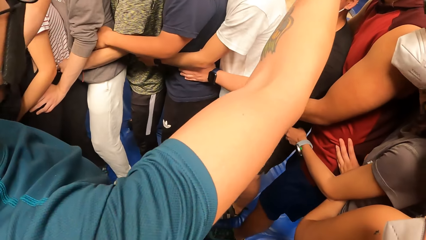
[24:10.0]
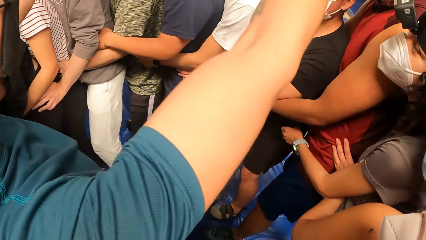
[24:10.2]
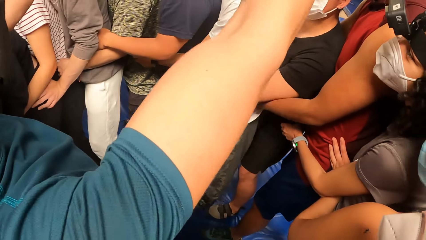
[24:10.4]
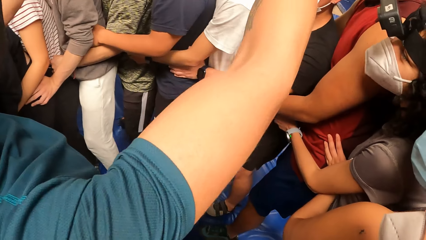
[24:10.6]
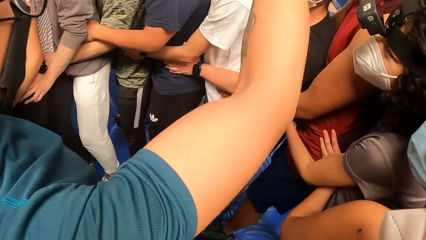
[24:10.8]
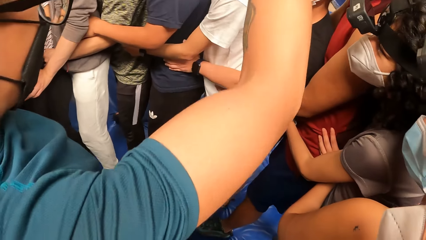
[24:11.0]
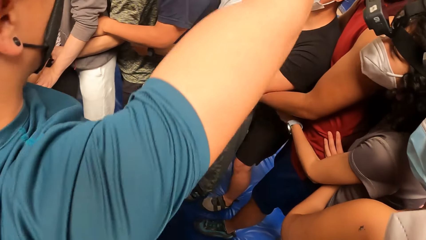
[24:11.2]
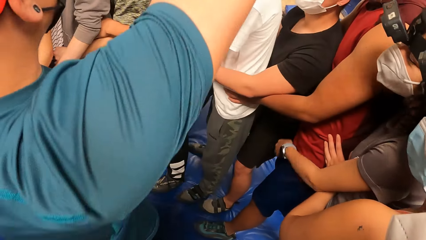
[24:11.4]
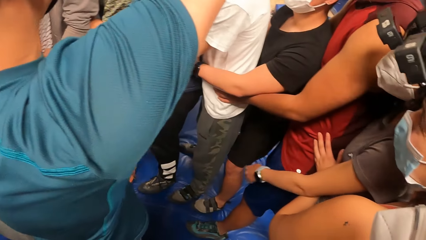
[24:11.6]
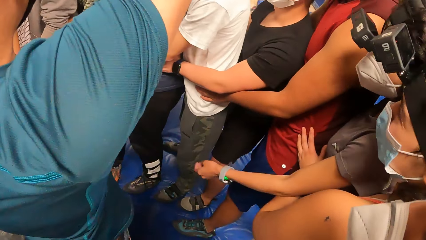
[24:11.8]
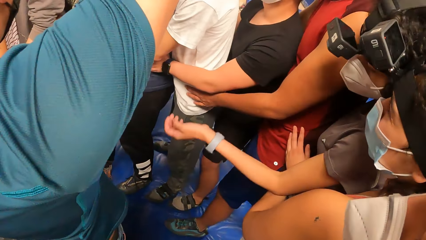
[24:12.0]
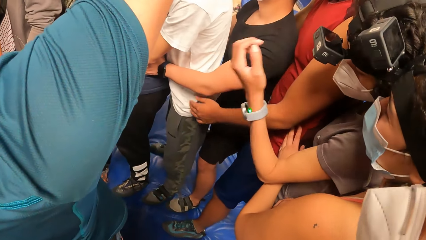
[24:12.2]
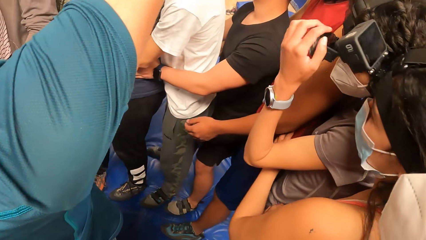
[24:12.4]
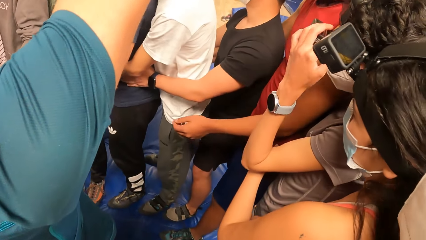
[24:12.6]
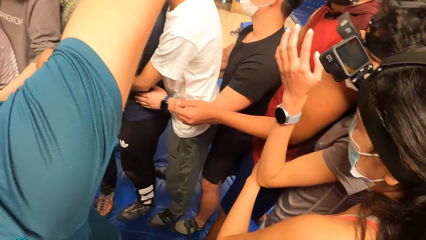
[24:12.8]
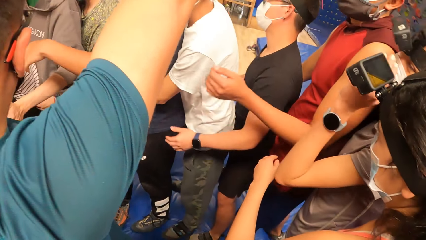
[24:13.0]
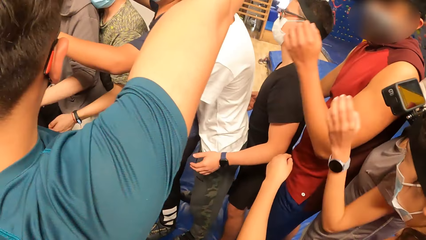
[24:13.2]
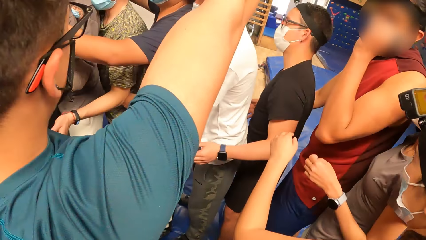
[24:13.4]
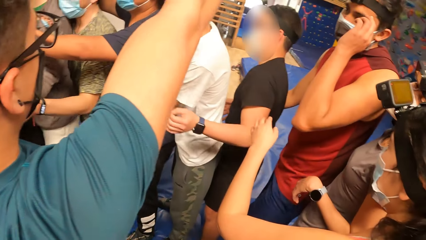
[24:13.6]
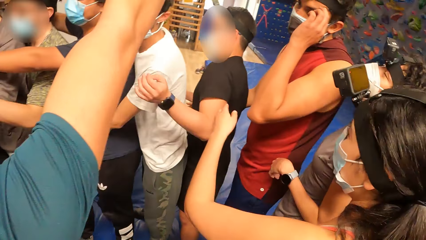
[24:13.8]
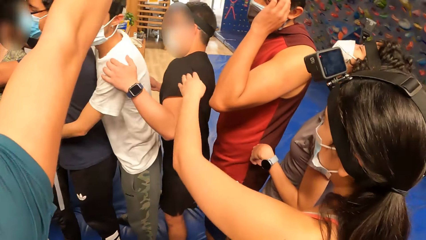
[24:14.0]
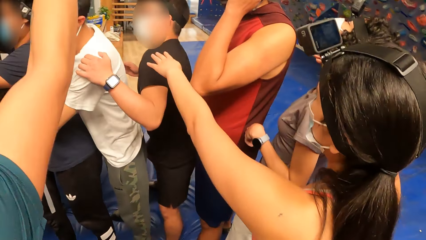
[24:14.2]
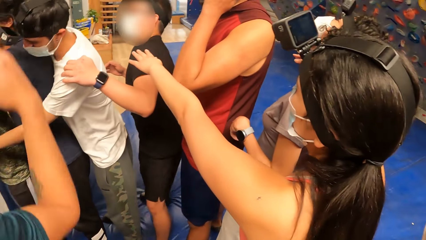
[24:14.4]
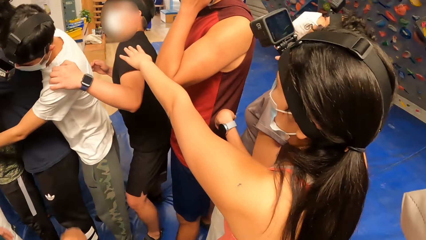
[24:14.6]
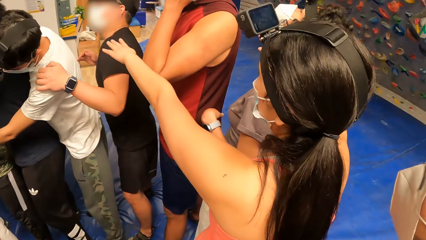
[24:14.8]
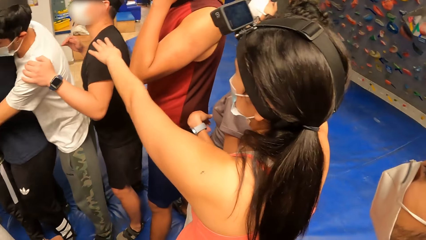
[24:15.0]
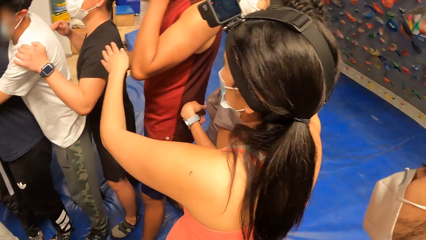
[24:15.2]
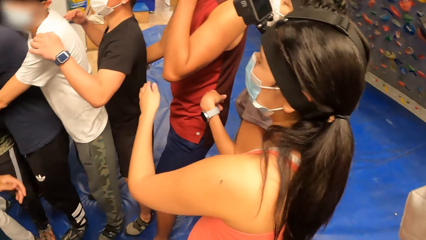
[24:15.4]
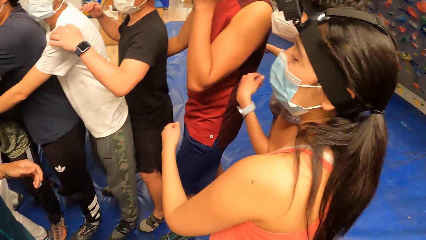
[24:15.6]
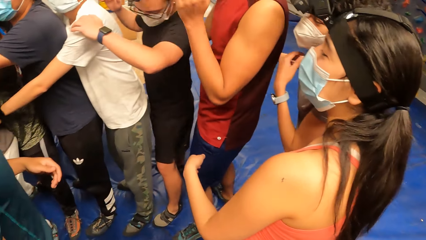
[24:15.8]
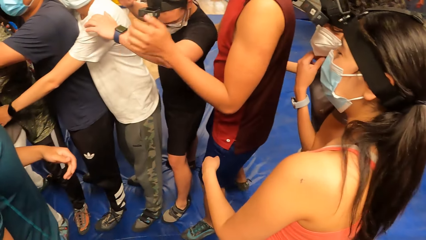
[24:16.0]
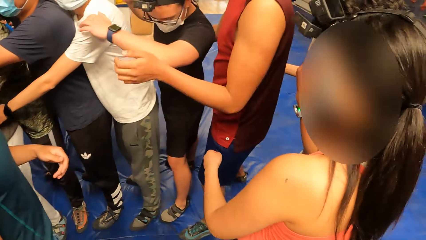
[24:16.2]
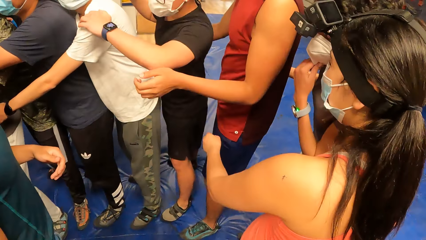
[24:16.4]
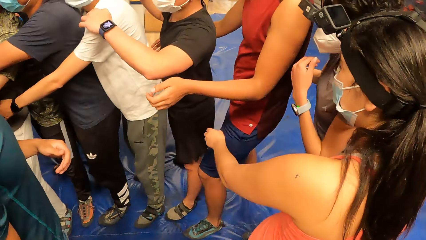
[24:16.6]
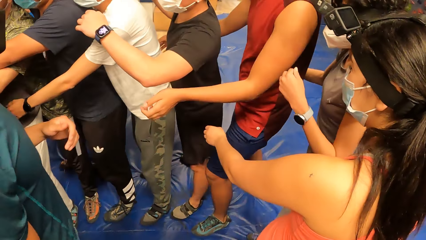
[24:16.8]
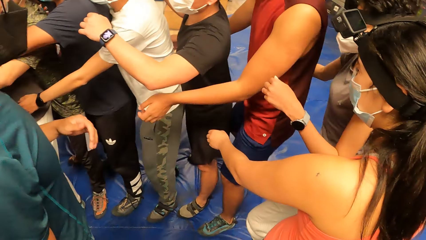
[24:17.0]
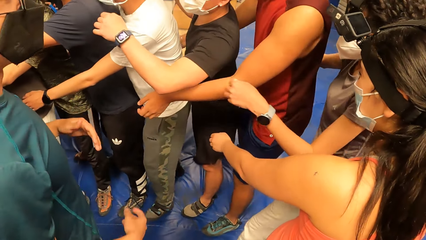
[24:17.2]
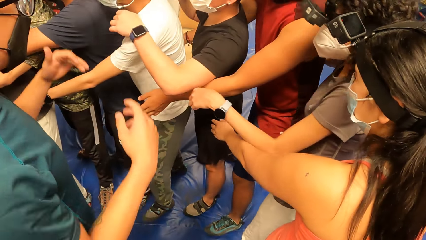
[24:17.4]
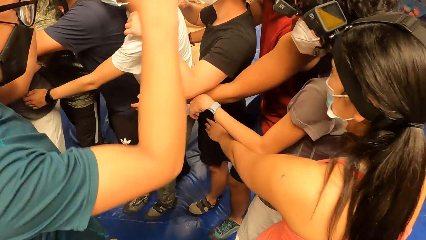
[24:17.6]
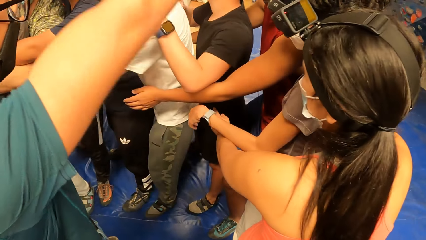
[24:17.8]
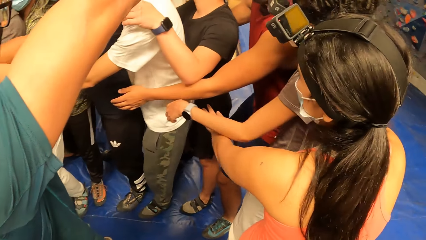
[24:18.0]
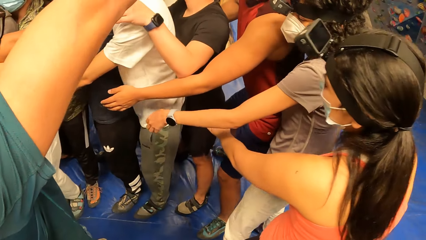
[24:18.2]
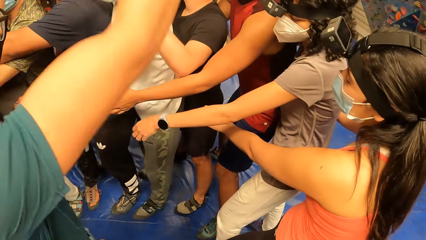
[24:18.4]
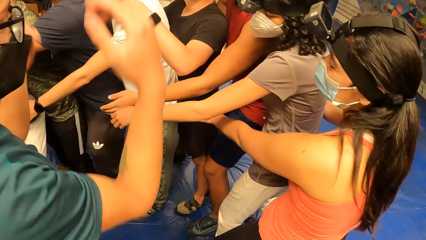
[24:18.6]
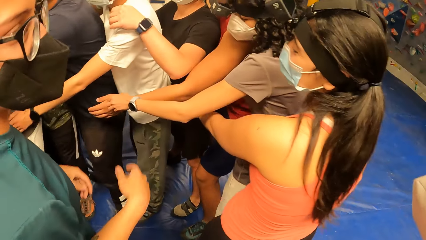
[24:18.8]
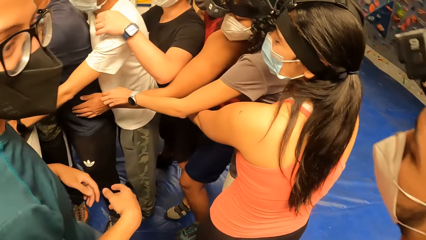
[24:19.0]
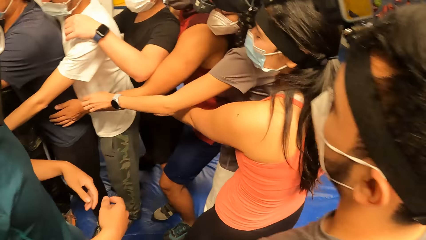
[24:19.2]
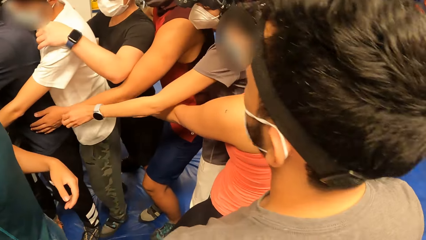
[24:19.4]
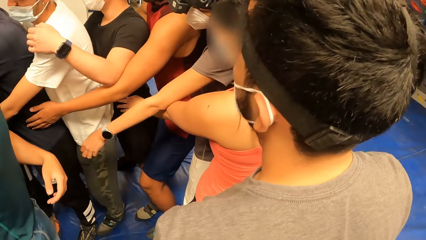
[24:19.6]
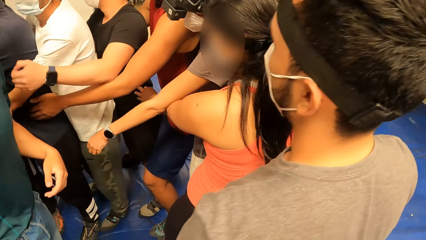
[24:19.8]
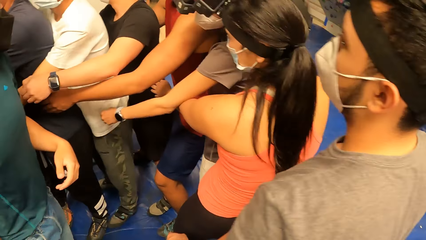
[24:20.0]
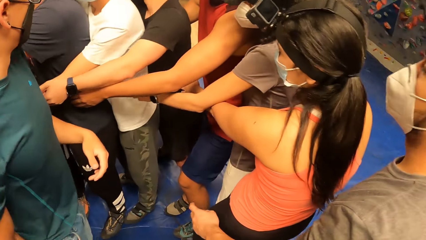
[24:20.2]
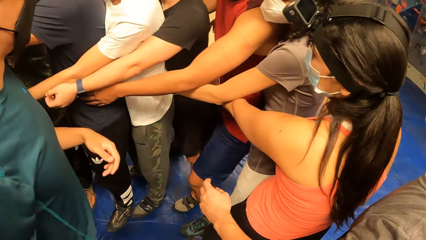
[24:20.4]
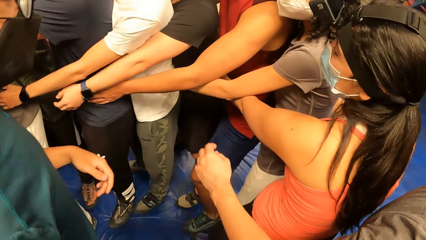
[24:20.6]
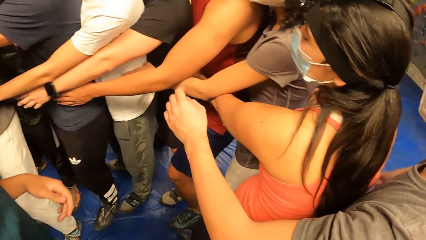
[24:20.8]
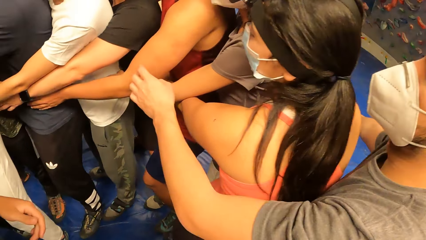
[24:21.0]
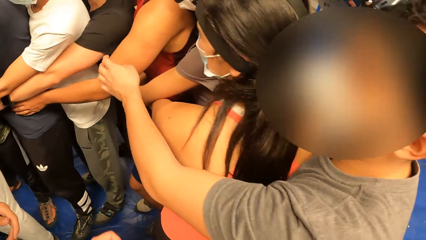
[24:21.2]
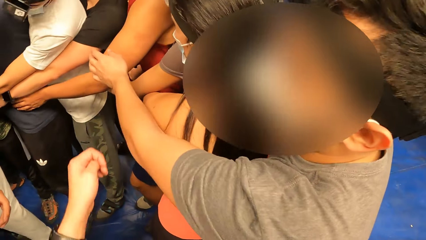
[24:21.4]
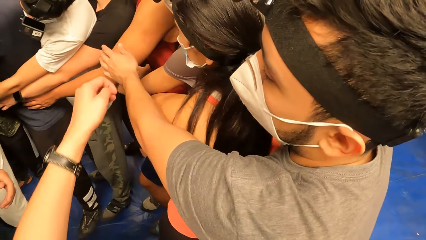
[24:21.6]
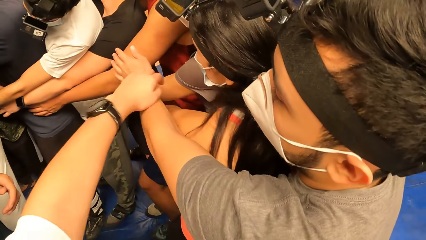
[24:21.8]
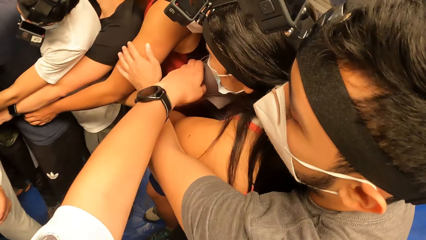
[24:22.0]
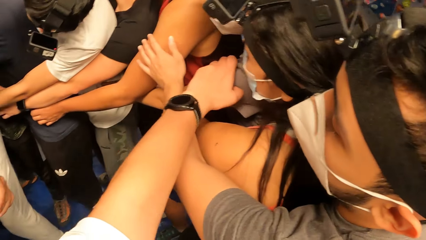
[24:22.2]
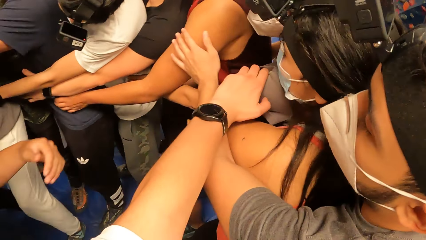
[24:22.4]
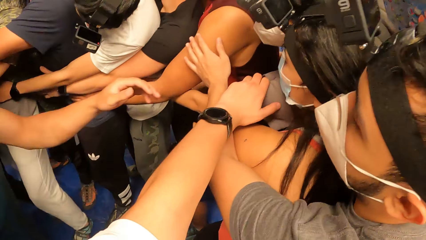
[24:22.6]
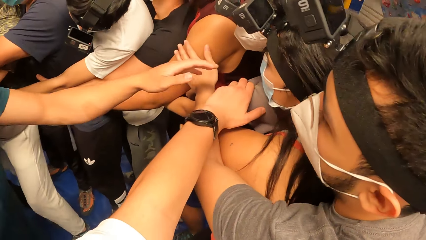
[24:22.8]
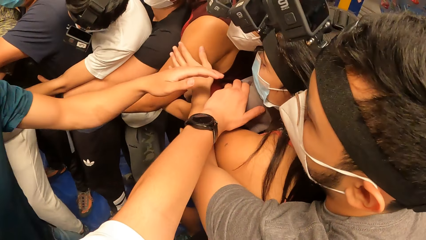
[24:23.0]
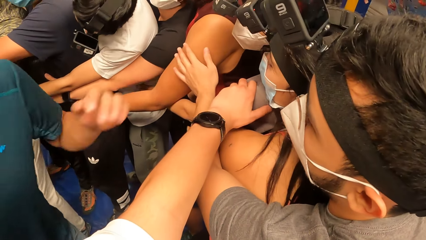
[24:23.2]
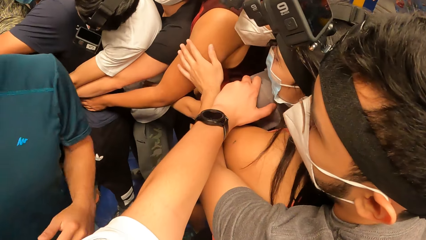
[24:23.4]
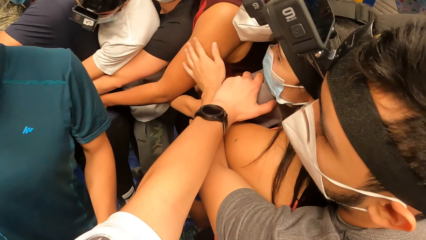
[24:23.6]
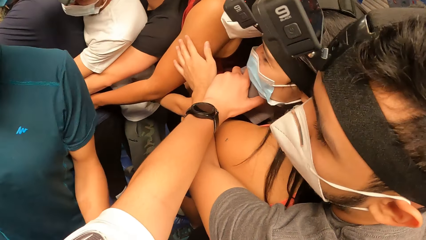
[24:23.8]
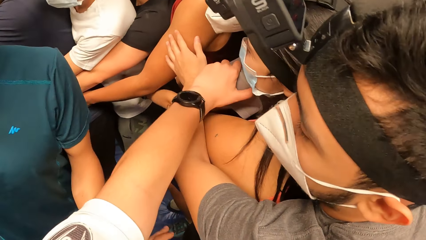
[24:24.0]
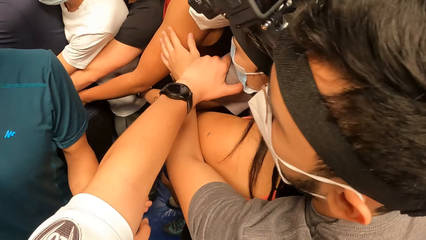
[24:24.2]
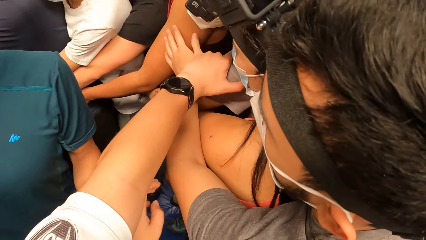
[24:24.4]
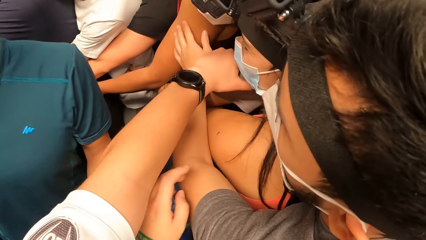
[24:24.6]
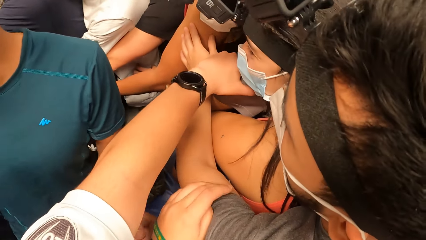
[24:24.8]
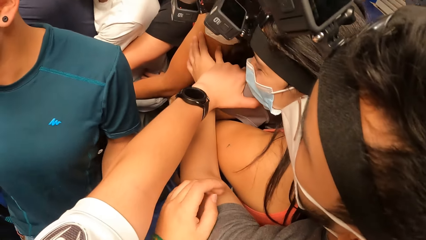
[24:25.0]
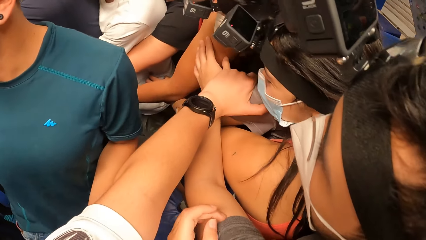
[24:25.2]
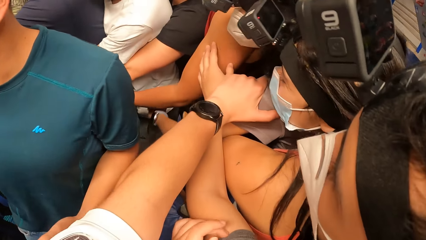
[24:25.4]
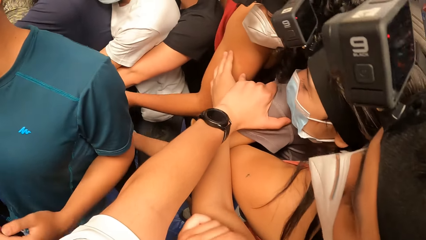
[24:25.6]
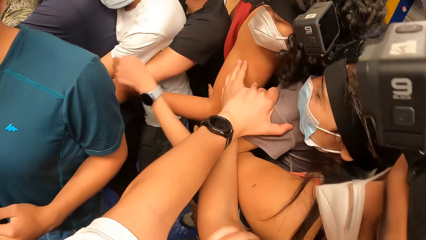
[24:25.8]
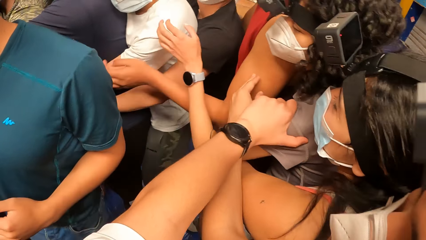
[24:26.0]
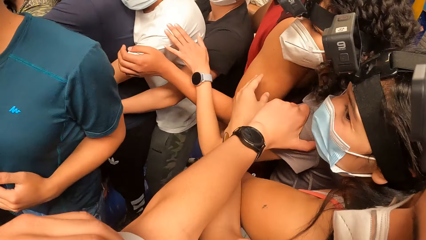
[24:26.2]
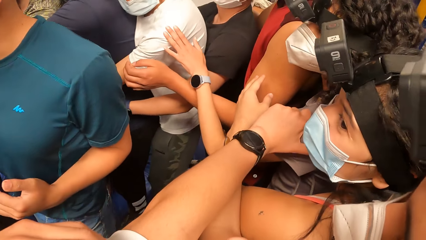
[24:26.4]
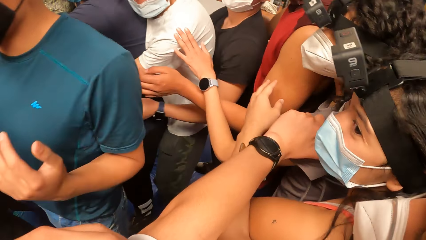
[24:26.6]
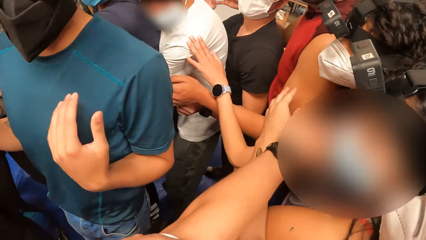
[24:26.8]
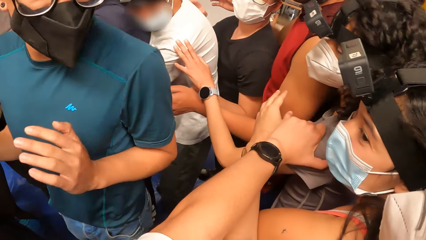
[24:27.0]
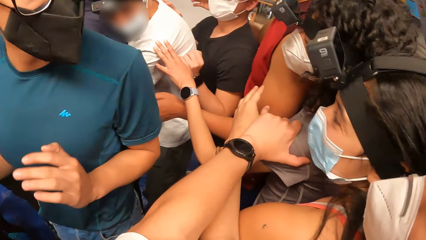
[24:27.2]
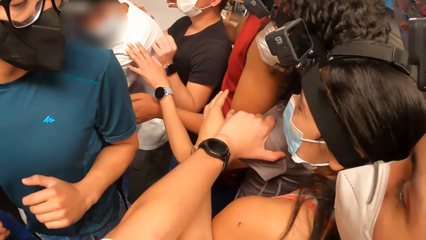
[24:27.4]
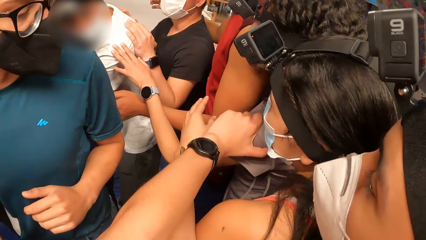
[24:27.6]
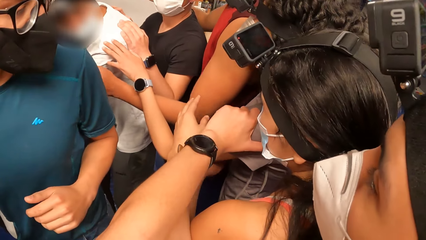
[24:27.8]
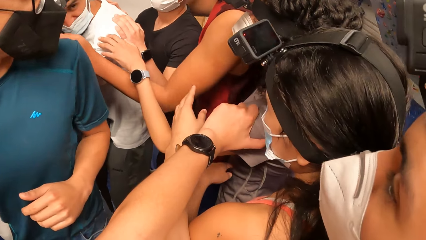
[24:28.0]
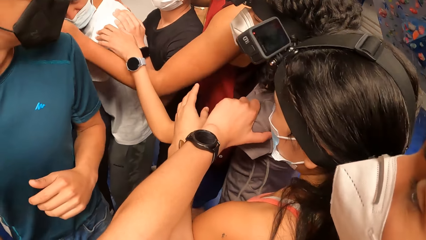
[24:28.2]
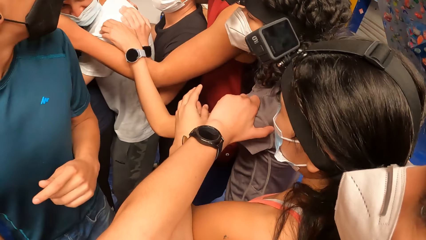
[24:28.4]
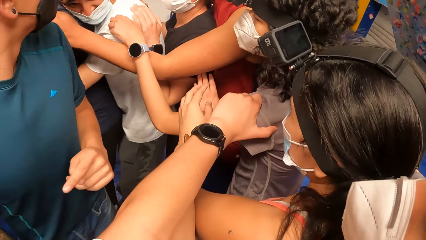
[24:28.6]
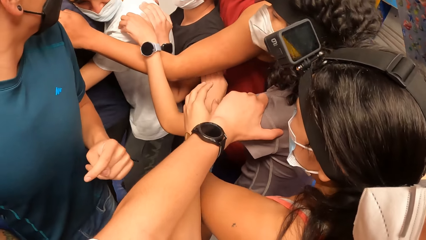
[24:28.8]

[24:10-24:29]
The camera wearer stretches the hand. He places his left hand on a woman's shoulder.
